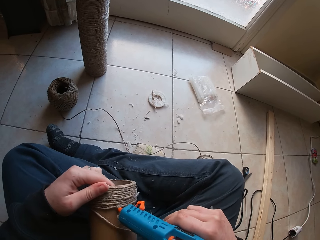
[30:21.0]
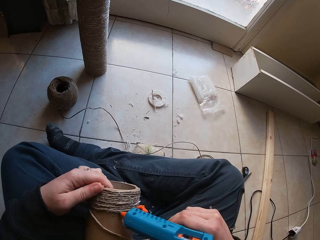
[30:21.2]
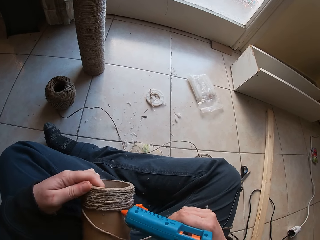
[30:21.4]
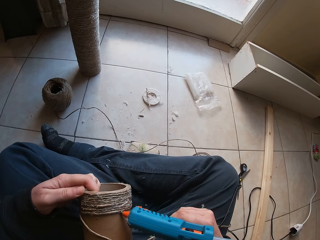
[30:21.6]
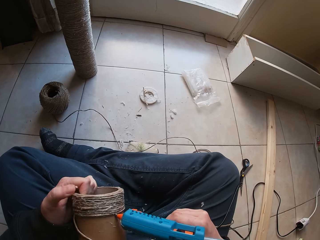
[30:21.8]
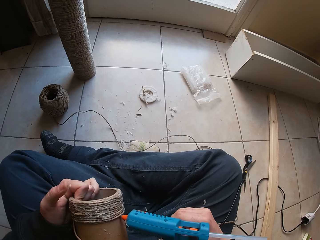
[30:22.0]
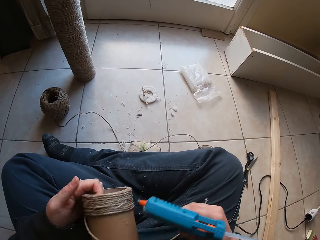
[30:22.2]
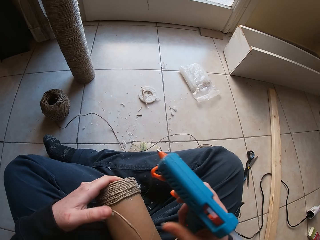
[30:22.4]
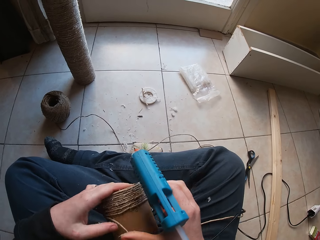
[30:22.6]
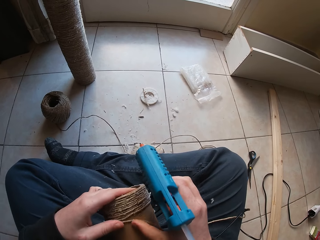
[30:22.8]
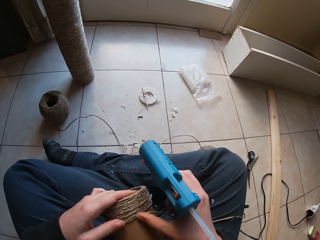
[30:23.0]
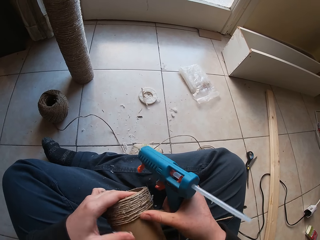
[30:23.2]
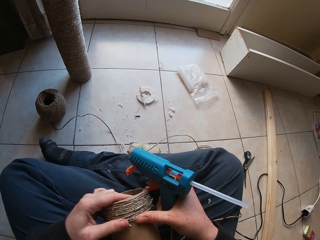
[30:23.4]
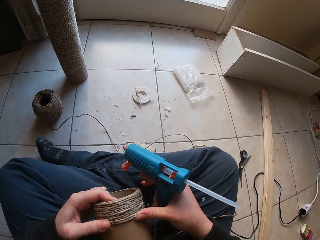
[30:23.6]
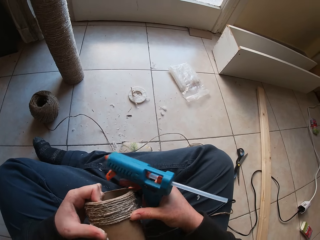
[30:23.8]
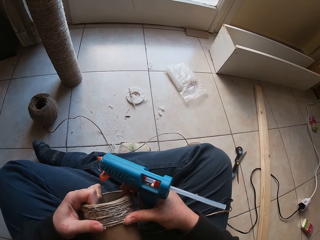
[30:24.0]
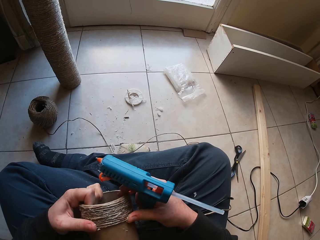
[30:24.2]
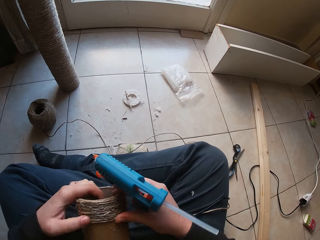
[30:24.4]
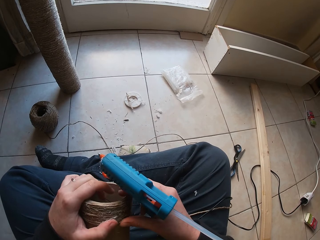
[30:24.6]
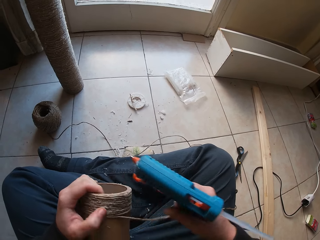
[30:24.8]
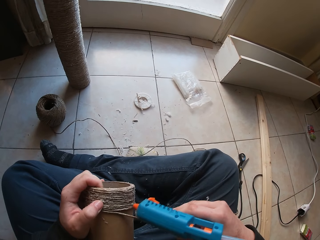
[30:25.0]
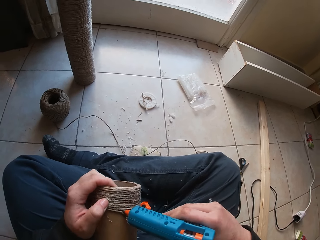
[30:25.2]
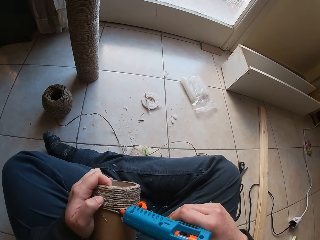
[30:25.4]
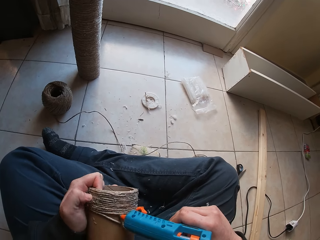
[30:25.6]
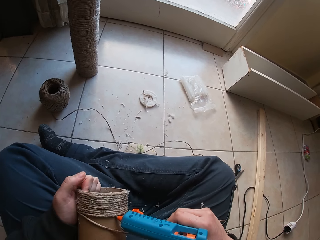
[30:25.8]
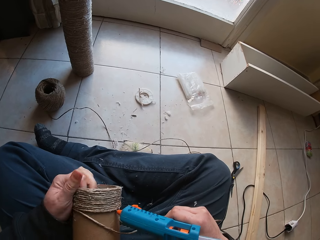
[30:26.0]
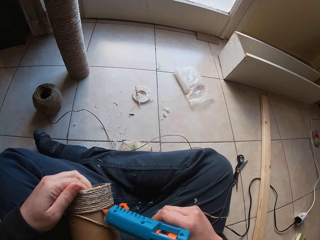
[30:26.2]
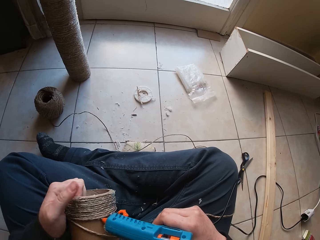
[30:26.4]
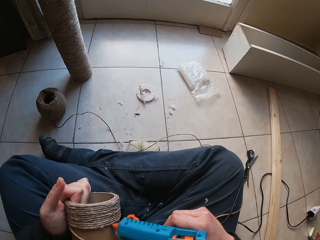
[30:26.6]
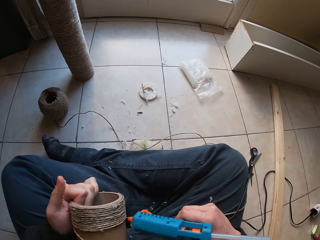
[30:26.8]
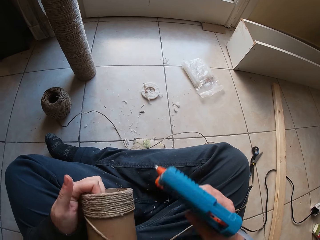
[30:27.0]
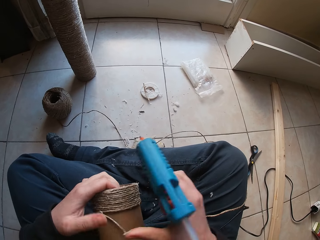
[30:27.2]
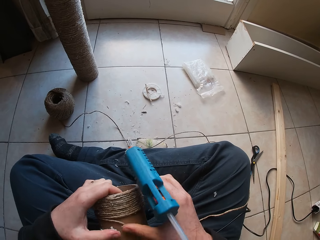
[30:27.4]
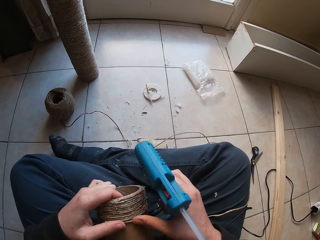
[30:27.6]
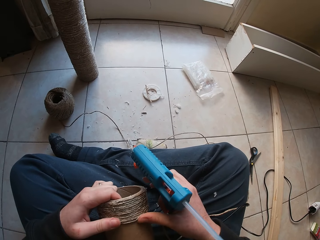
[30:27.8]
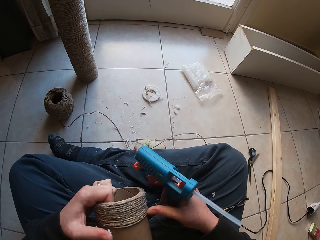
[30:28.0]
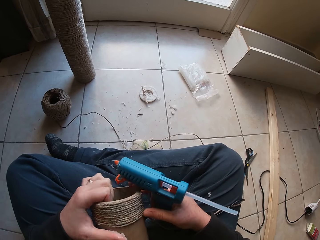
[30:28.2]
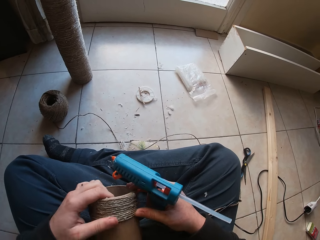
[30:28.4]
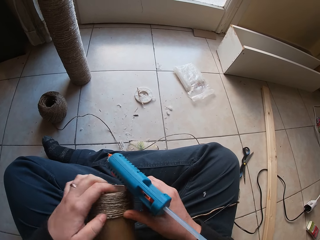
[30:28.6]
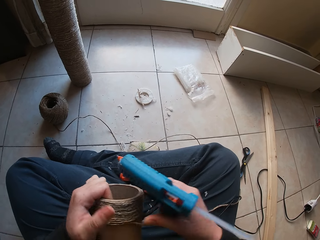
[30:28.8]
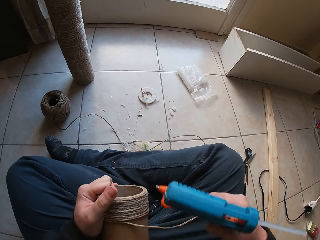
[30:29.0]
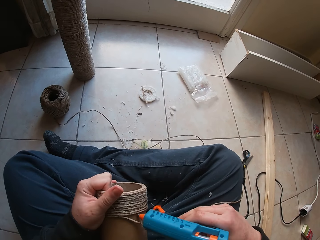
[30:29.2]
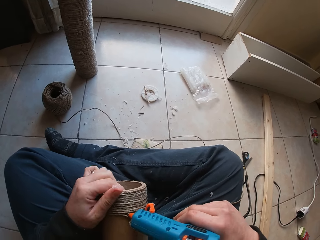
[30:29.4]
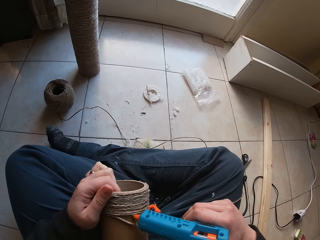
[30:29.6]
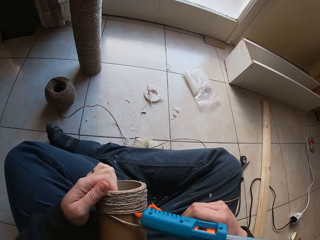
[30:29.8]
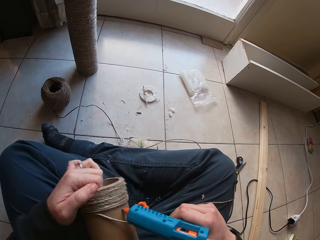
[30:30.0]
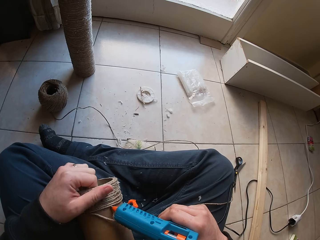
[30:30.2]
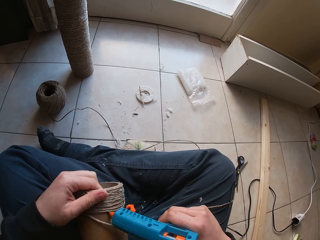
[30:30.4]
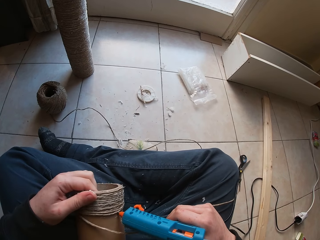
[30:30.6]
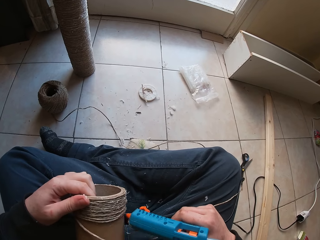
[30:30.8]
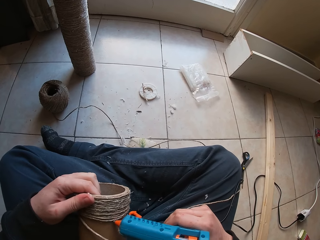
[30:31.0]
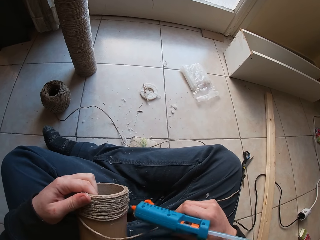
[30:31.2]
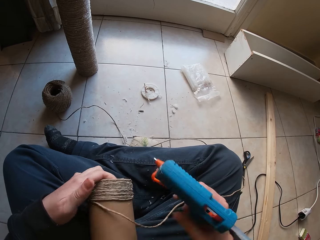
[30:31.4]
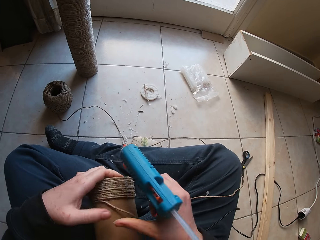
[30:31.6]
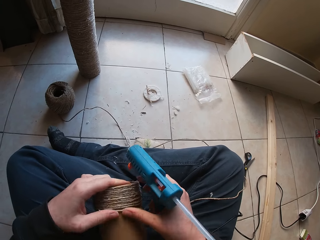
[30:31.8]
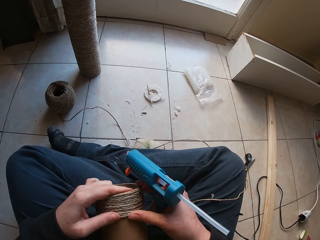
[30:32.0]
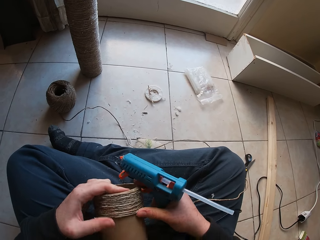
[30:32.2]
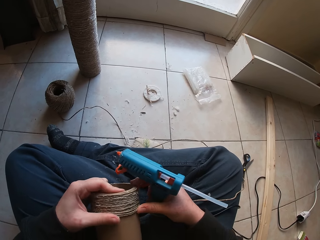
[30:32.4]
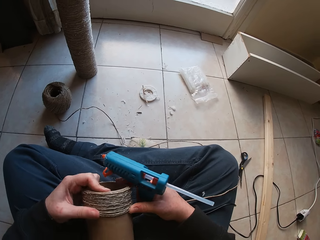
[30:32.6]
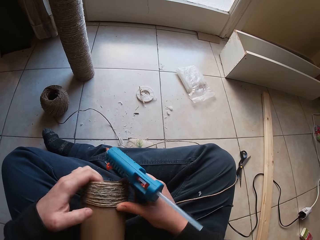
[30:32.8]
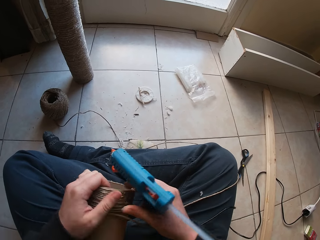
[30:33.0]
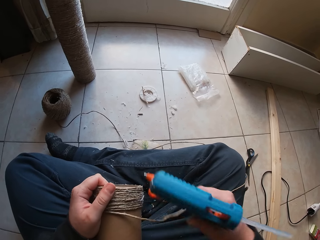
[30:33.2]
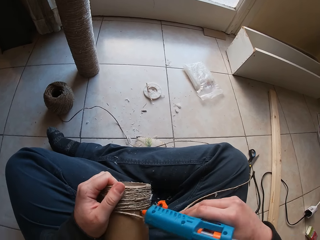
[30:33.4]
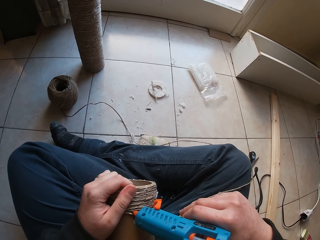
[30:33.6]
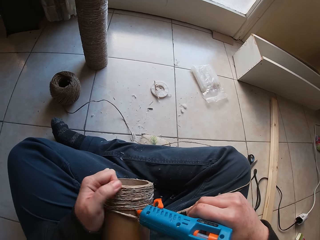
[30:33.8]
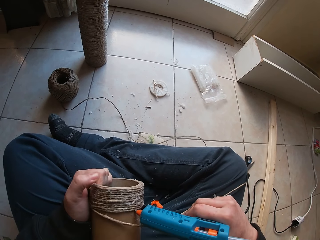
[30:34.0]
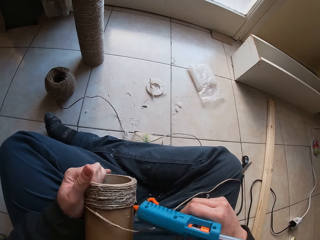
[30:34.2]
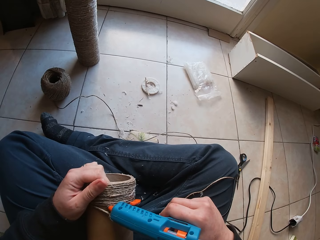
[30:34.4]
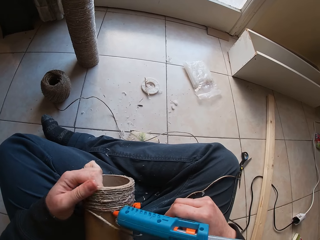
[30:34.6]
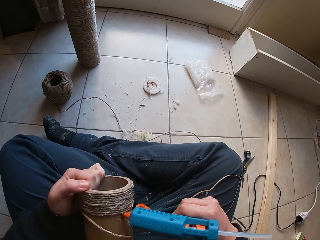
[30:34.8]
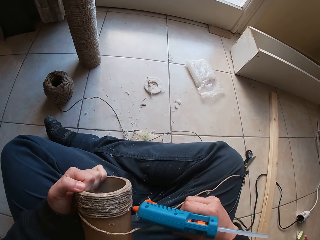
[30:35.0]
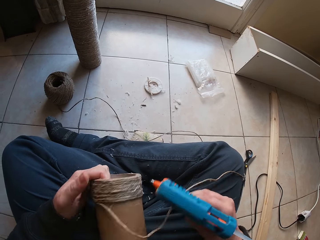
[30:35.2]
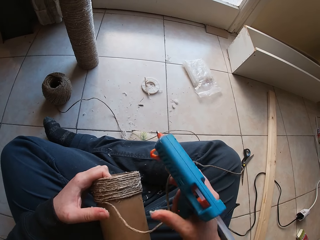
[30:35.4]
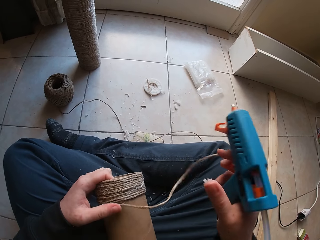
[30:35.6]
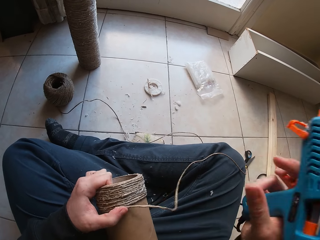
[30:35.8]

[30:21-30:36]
The camera wearer presses the twine round the cardboard tube in her left hand with her hands. She presses glue from the glue gun in her right hand on the cardboard tube in her left hand. She presses the twine round the cardboard tube in her left hand with her hands. She presses glue from the glue gun in her right hand on the cardboard tube in her left hand. She presses the twine round the cardboard tube in her left hand with her hands. She presses glue from the glue gun in her right hand on the cardboard tube in her left hand.

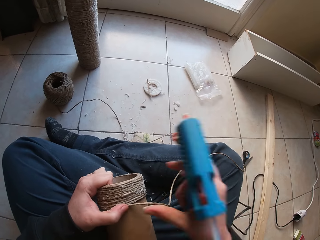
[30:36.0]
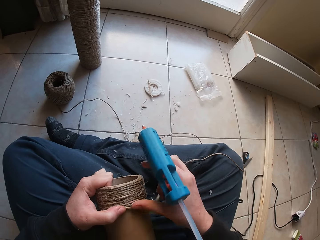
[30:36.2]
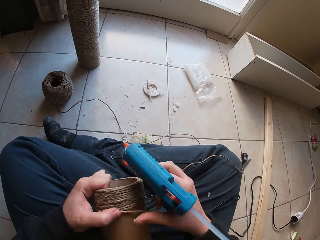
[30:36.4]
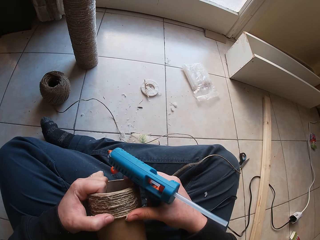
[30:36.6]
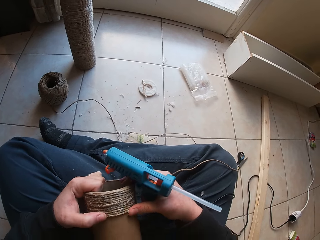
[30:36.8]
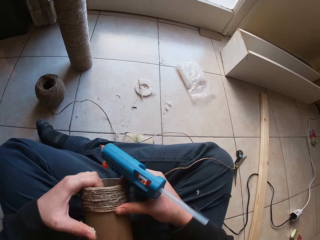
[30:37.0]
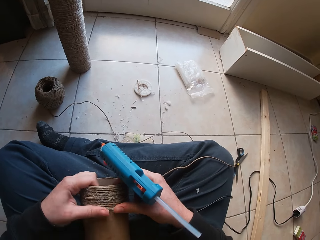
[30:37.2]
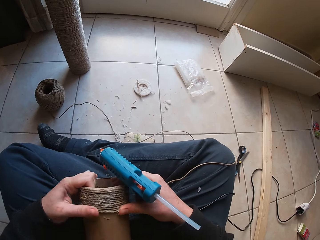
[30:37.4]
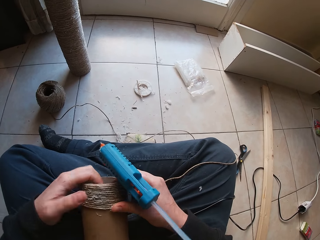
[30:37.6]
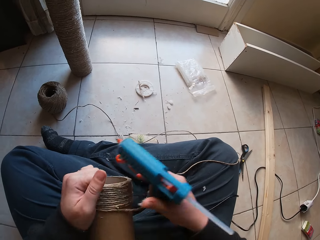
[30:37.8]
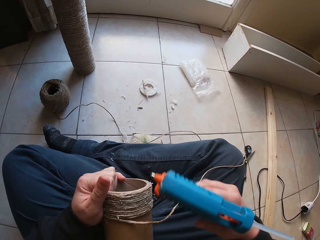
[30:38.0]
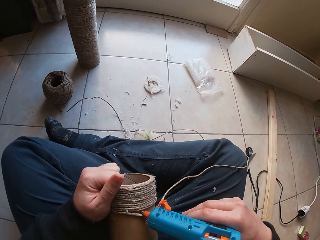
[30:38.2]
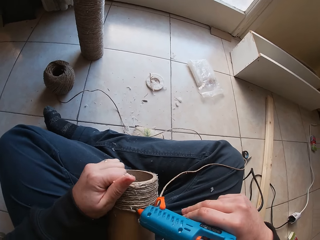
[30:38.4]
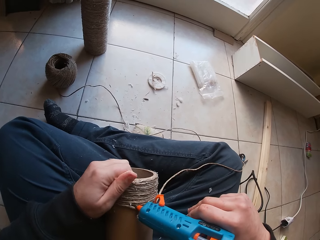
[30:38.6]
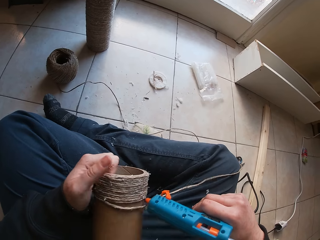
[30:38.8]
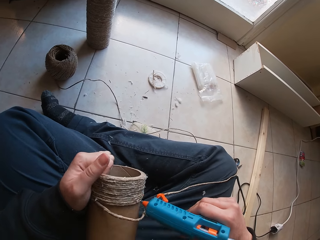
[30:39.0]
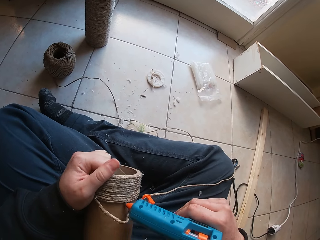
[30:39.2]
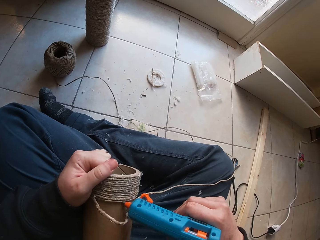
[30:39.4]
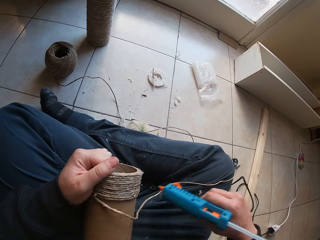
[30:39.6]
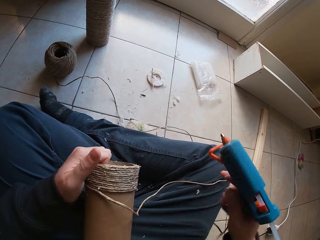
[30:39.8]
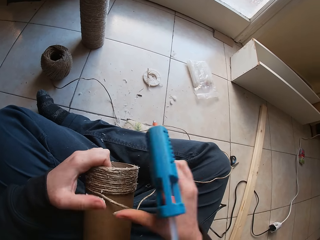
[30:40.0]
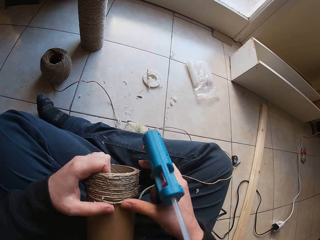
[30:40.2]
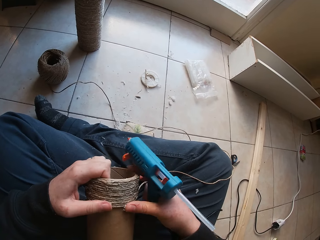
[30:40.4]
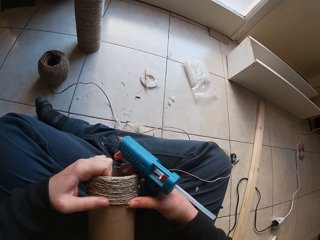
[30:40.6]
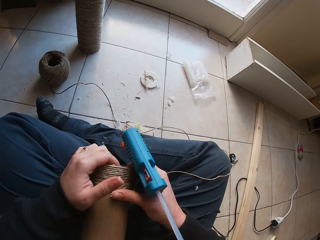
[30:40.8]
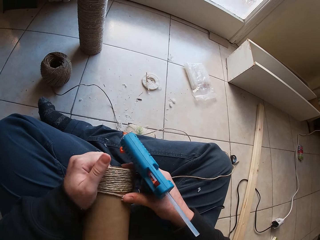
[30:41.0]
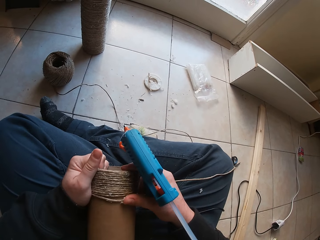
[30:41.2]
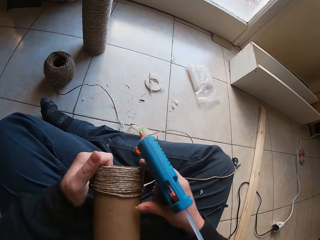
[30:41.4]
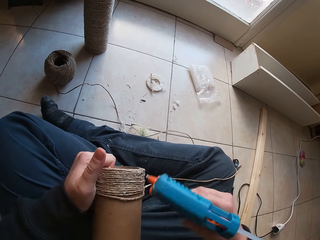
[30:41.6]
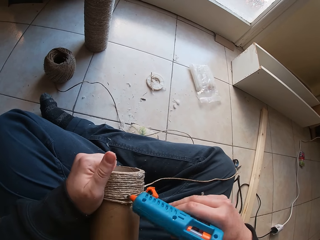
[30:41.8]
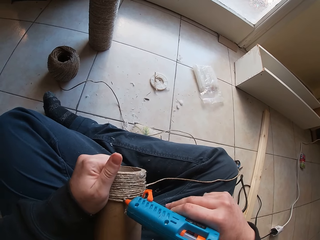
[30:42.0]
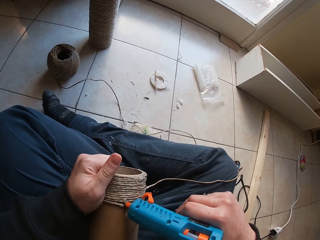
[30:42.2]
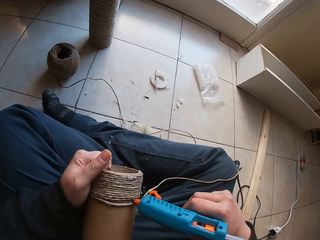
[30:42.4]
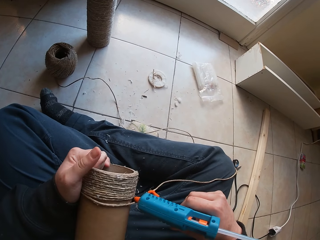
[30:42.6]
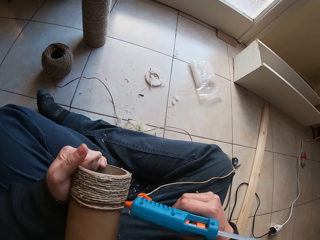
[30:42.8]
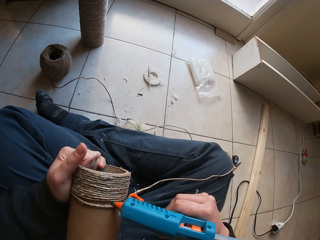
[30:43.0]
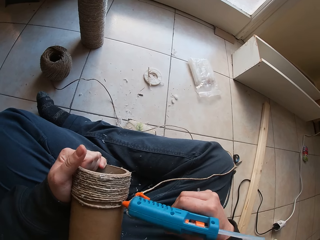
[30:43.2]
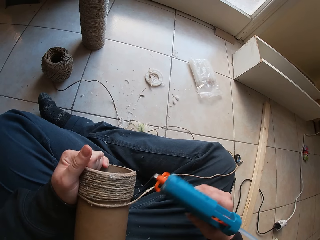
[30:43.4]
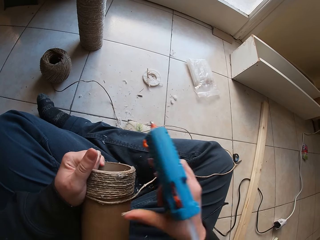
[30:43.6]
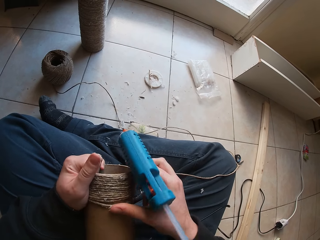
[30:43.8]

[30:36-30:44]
The camera wearer presses the twine round the cardboard tube in her left hand with her hands. She presses glue from the glue gun in her right hand on the cardboard tube in her left hand. She presses the twine round the cardboard tube in her left hand with her hands. She presses glue from the glue gun in her right hand on the cardboard tube in her left hand.
